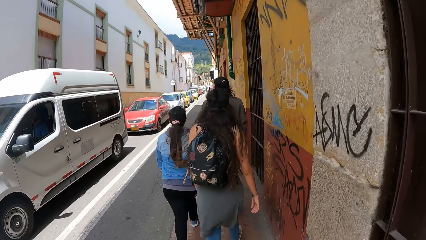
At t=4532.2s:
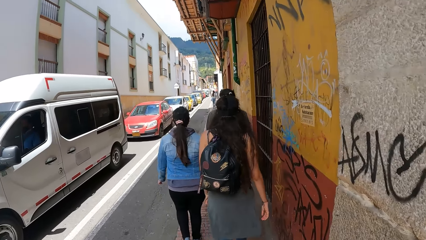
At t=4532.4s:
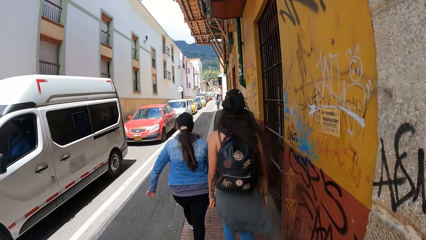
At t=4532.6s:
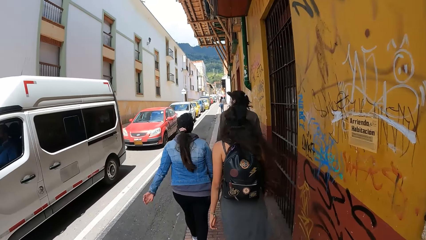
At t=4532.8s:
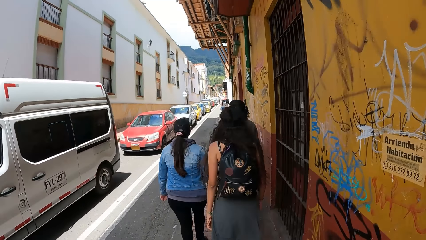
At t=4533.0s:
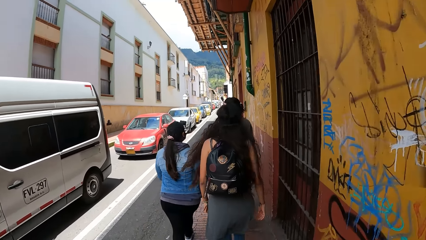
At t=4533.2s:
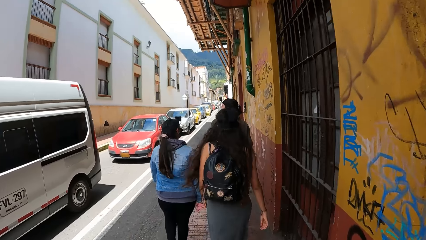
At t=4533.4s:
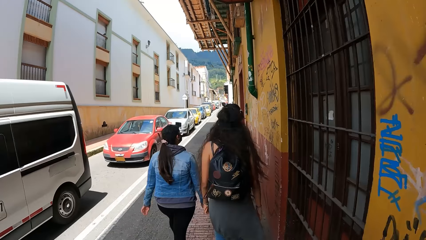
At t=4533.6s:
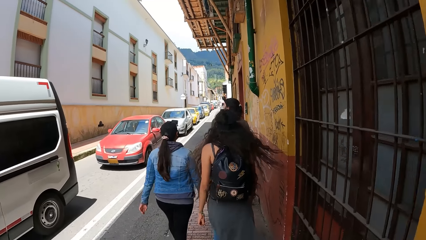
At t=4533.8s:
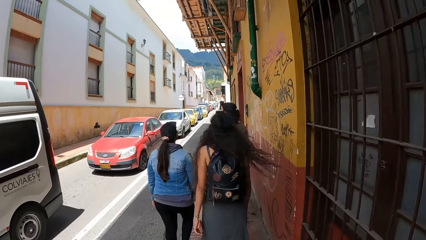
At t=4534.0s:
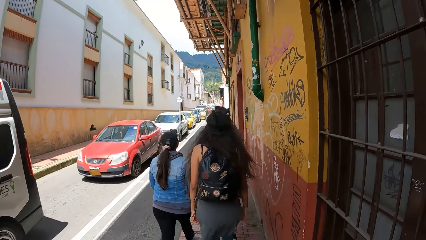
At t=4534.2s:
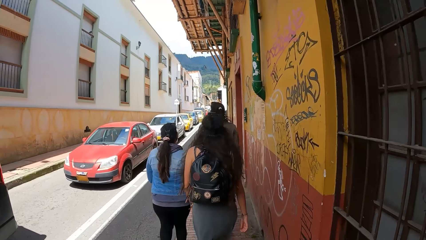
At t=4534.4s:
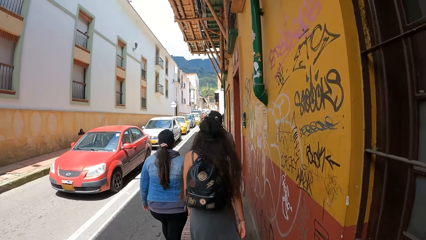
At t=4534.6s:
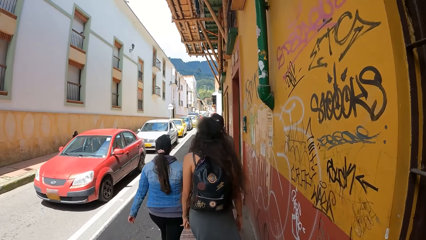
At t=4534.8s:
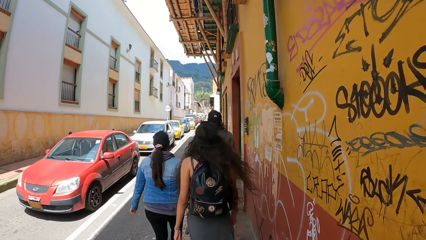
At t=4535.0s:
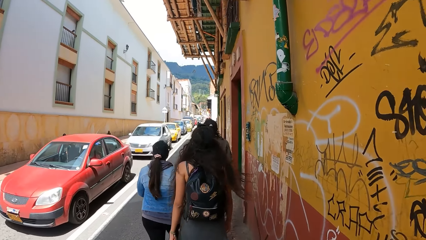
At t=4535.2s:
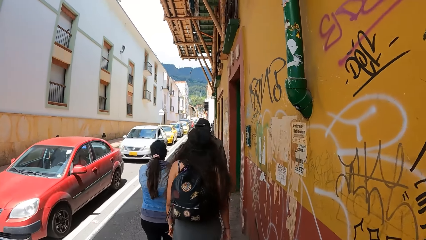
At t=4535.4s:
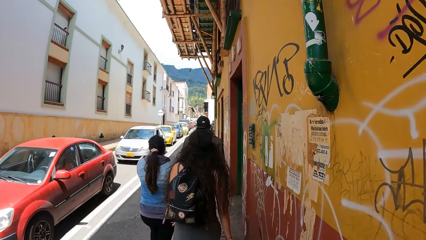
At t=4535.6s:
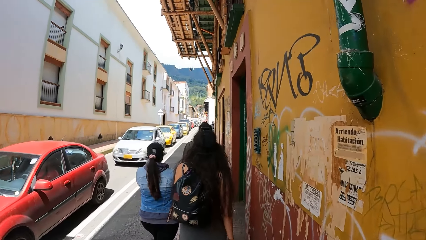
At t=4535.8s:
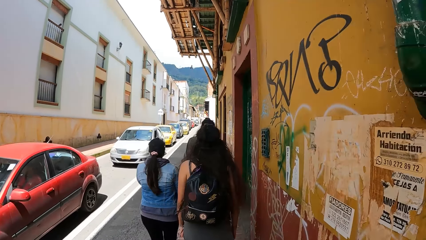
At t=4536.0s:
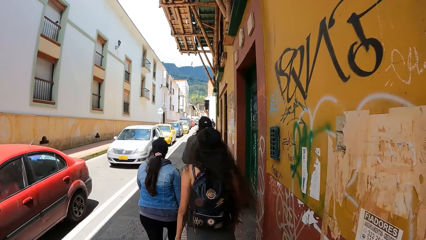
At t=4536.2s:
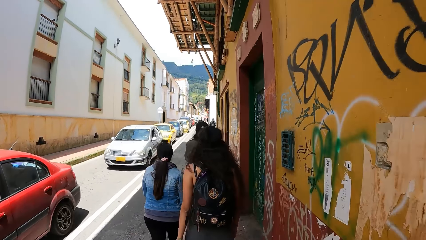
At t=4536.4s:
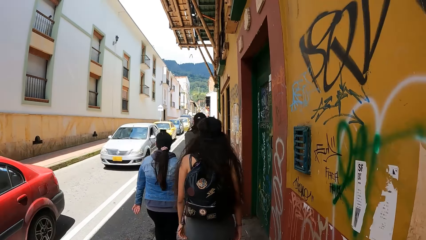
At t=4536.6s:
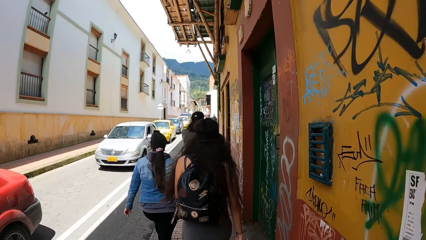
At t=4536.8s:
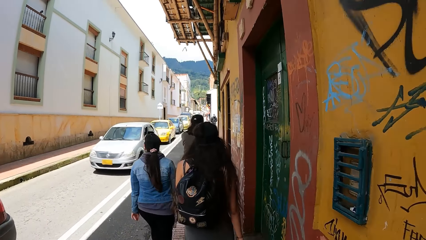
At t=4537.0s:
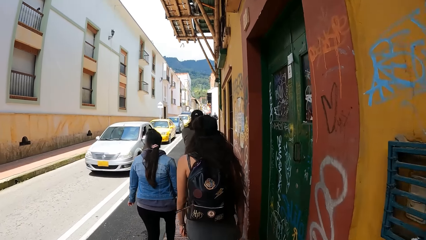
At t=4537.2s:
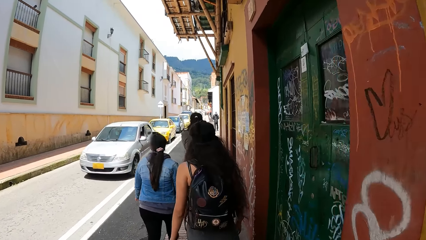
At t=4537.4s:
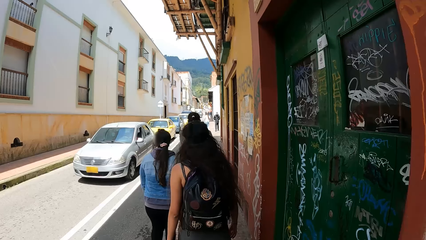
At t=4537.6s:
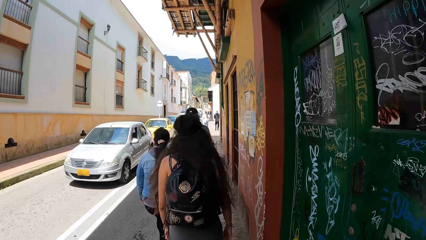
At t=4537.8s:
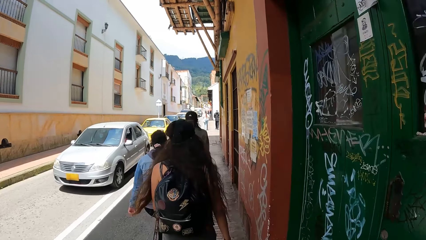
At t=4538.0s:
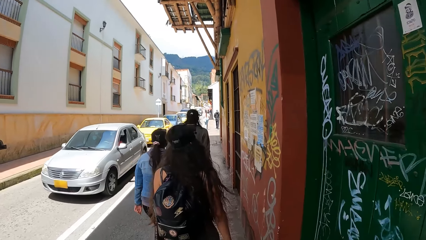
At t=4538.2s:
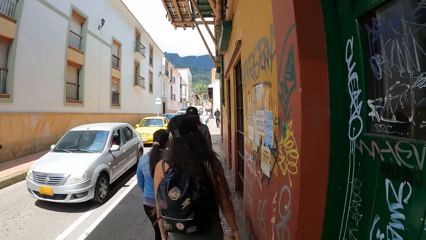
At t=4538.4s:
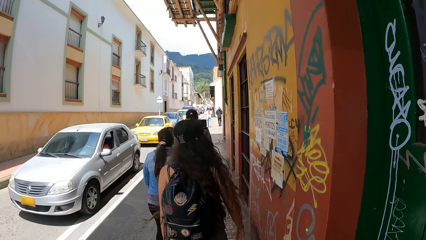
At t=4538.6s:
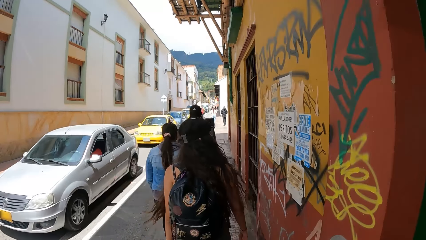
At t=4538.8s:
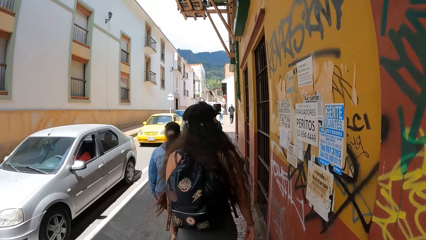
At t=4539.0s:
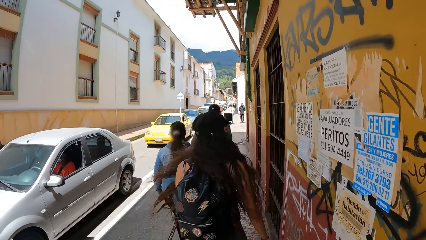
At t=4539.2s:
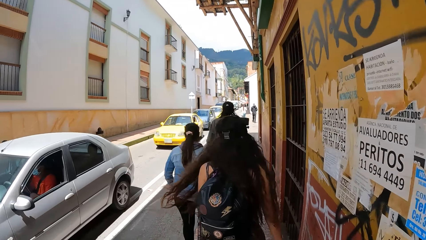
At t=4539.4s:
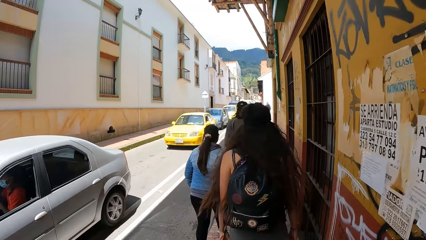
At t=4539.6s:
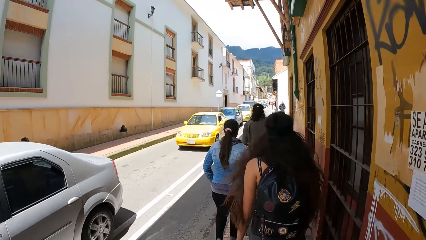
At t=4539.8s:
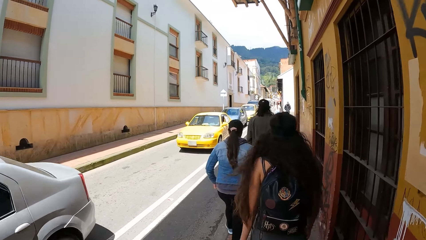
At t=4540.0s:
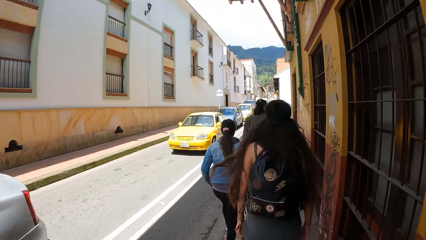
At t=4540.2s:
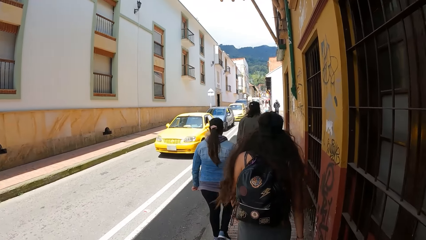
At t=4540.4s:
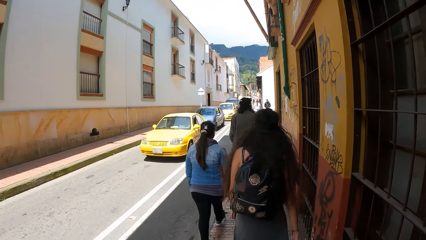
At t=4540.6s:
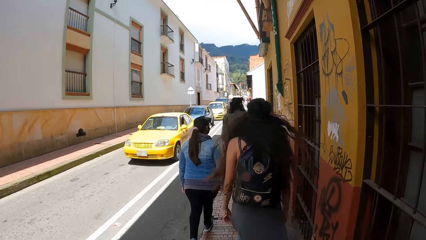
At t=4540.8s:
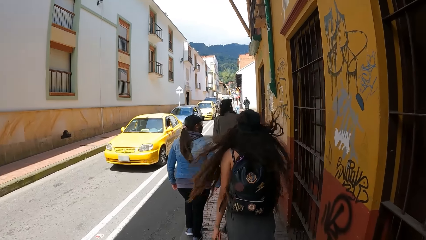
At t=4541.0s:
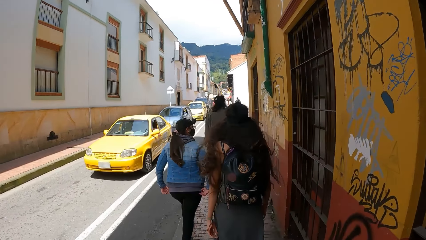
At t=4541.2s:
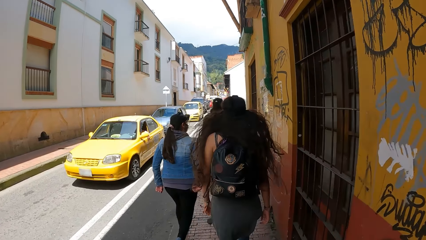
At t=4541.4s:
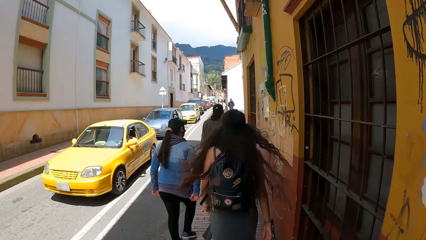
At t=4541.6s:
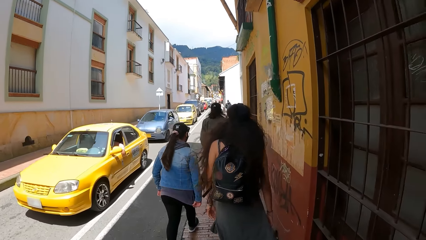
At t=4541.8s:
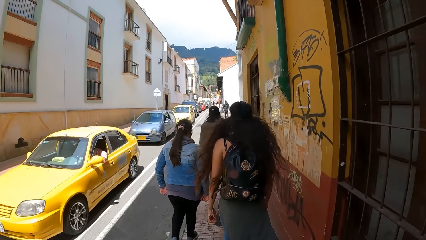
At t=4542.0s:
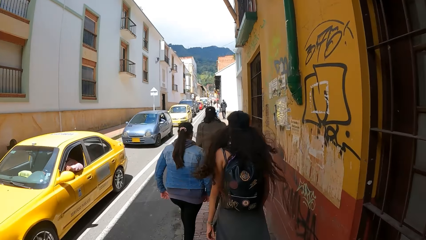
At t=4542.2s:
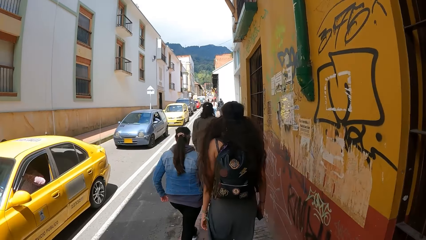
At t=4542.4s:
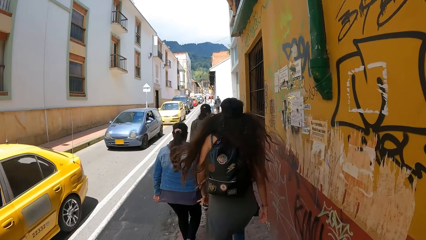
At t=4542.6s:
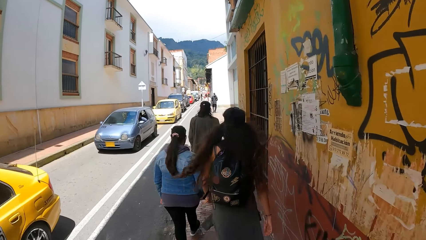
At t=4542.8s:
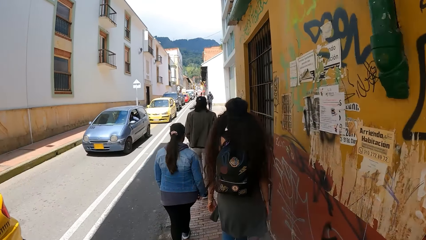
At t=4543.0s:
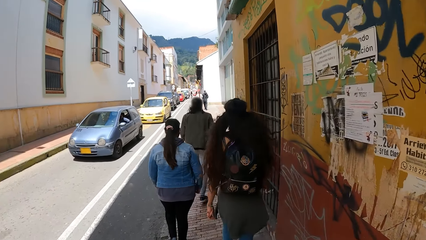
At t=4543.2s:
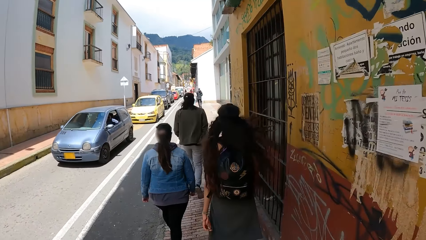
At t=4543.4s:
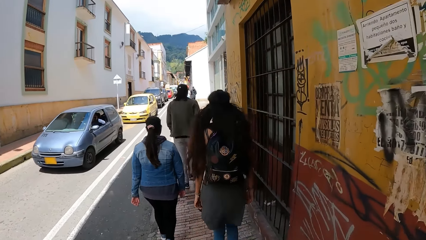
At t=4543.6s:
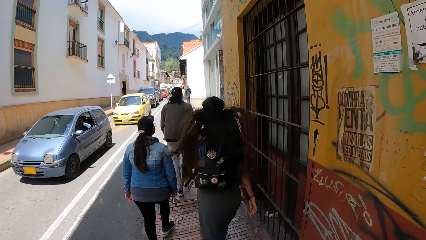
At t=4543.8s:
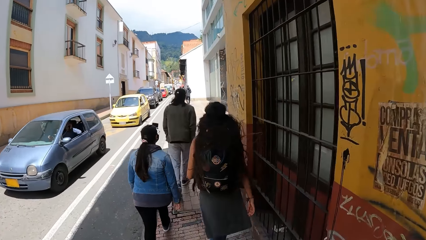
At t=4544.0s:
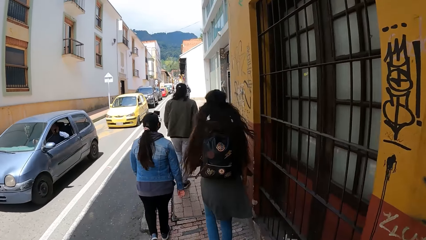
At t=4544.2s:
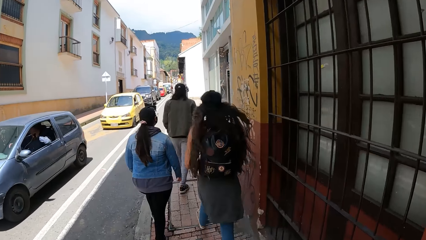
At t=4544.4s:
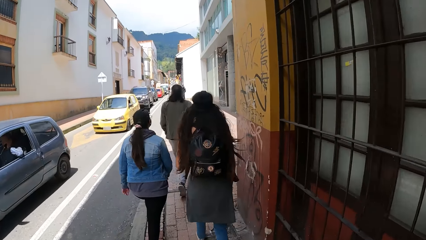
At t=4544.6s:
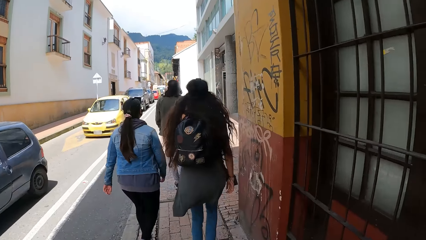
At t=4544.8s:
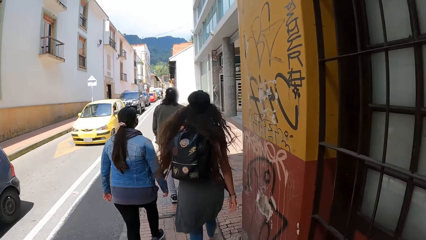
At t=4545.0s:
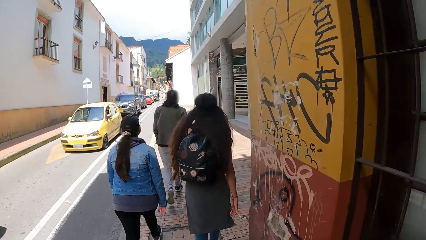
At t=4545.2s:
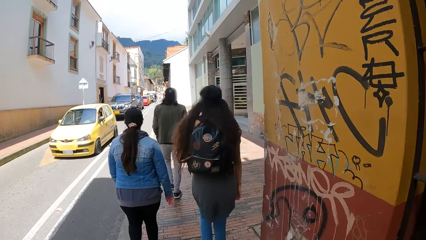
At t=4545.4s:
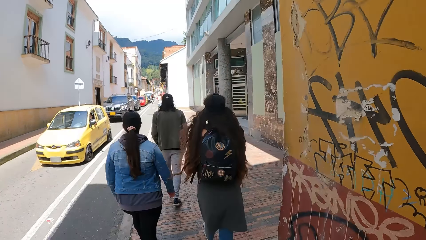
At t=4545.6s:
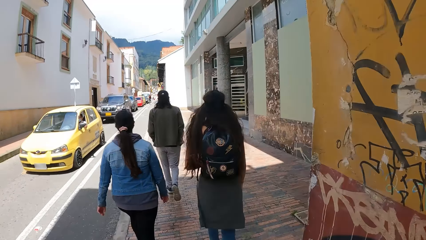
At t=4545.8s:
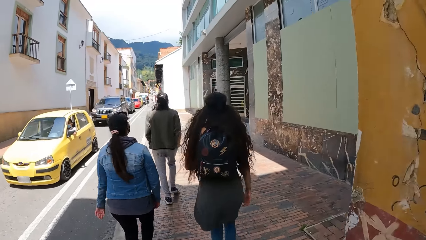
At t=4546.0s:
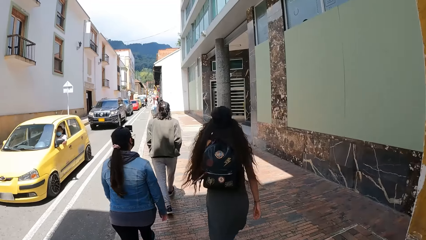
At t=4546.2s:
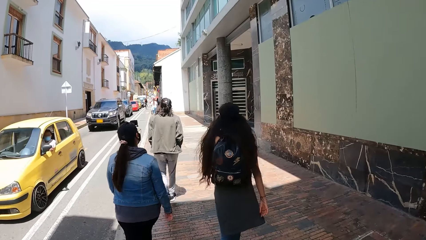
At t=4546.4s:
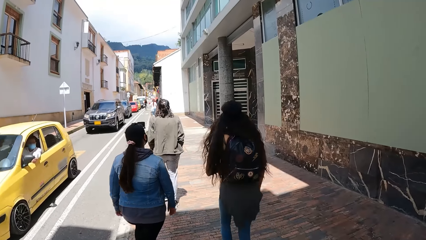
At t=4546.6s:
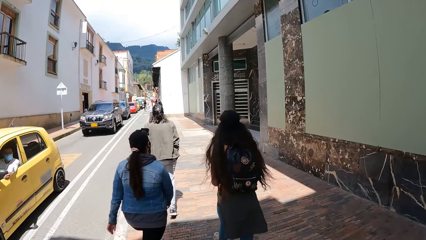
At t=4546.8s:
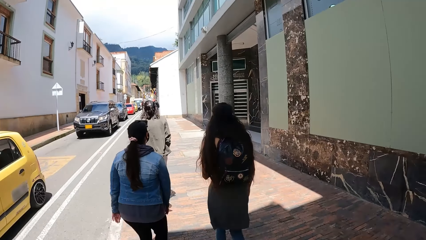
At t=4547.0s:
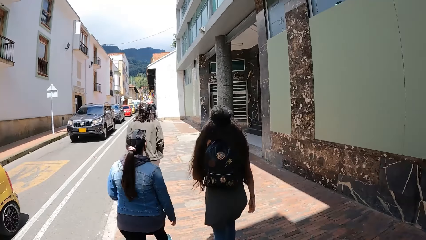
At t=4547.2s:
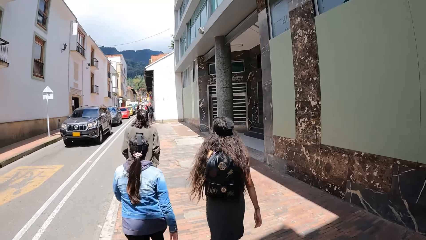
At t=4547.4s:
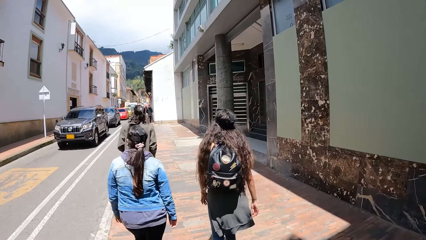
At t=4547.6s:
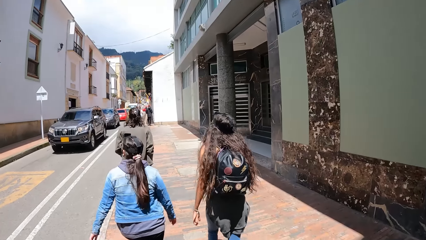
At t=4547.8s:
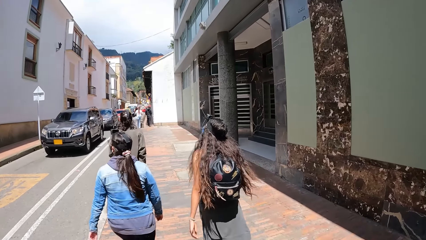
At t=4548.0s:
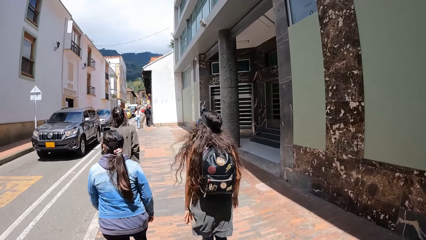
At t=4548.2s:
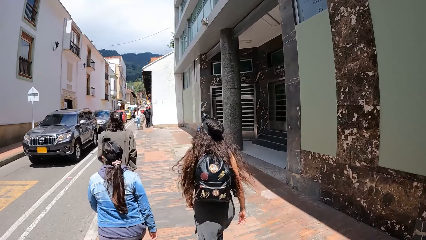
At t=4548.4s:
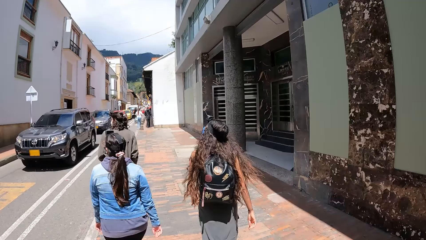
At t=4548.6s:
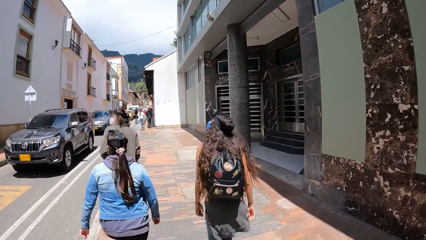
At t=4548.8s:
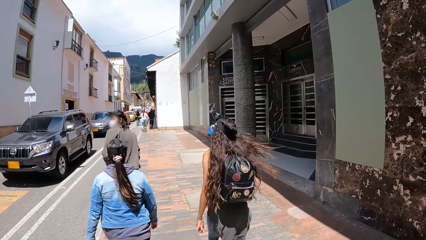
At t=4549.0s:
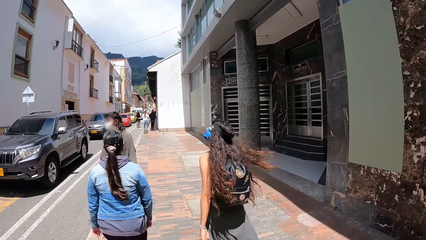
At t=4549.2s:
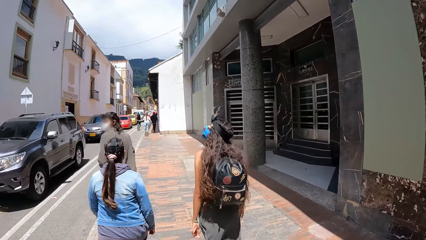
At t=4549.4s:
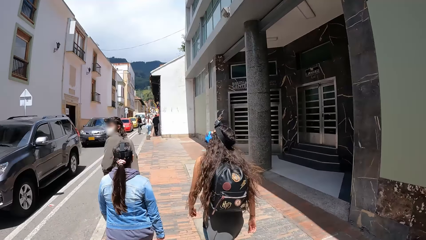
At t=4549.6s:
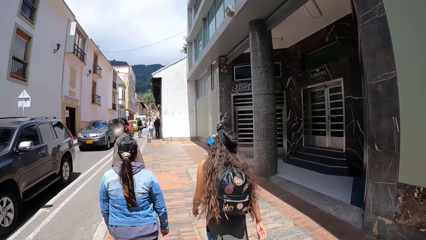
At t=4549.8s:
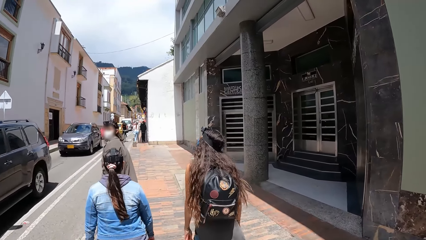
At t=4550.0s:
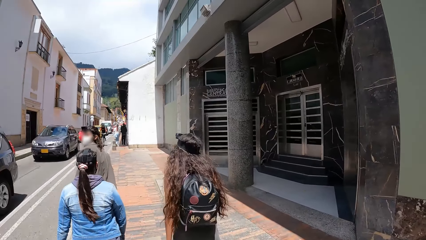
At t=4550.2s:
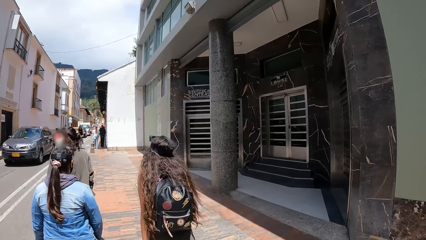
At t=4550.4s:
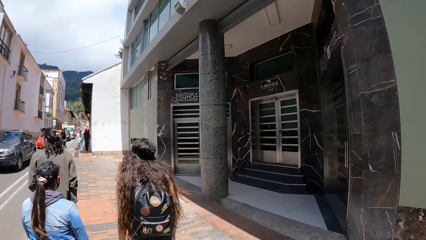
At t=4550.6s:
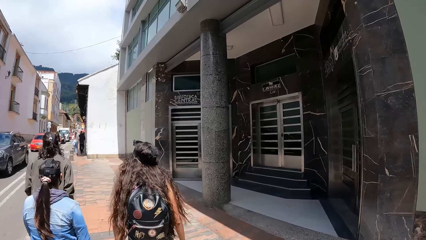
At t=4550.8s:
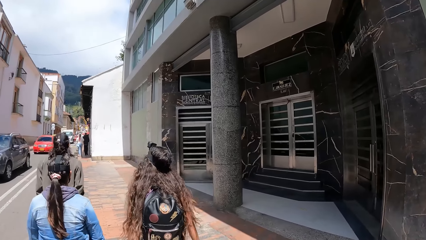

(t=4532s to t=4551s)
The woman adjusts her hoodie with both hands.
